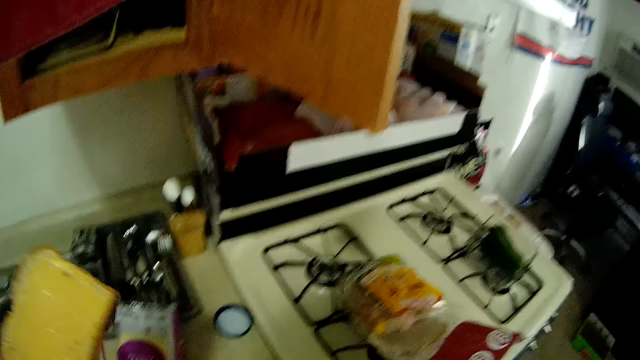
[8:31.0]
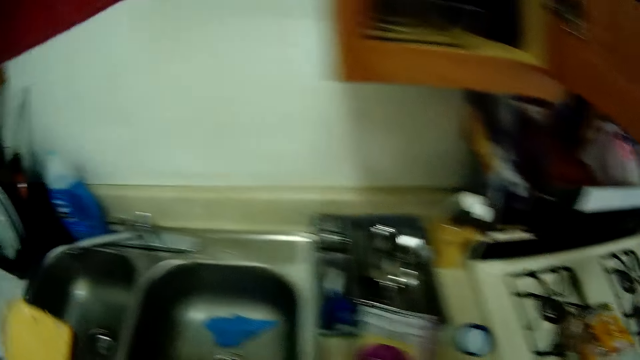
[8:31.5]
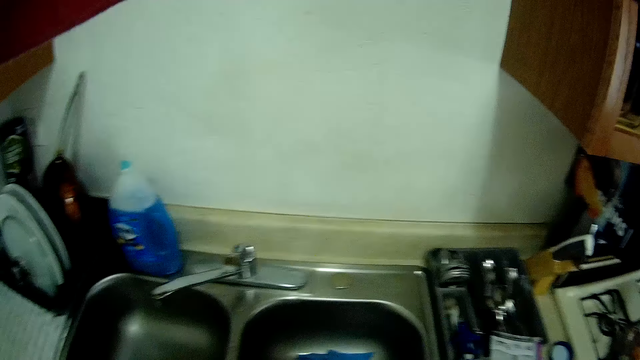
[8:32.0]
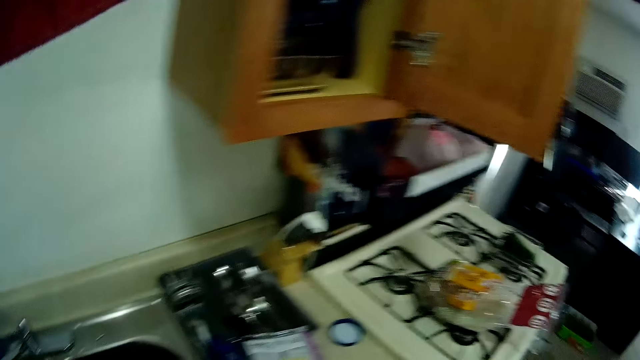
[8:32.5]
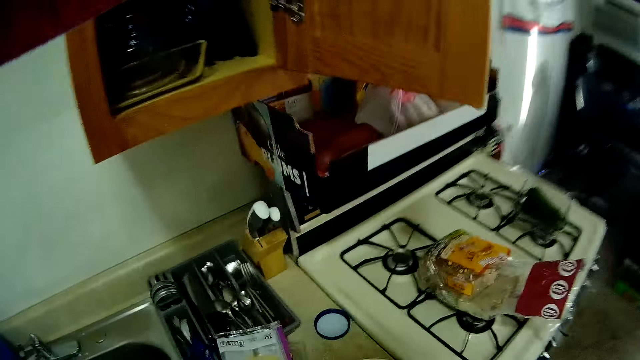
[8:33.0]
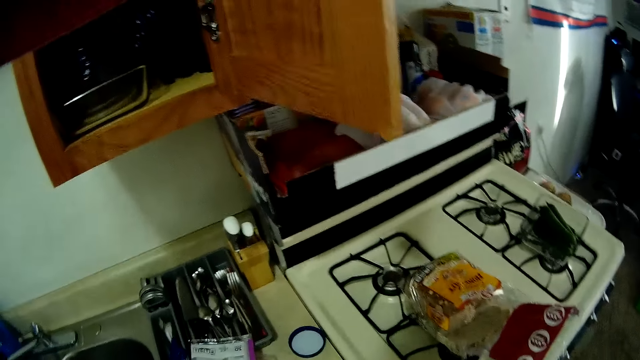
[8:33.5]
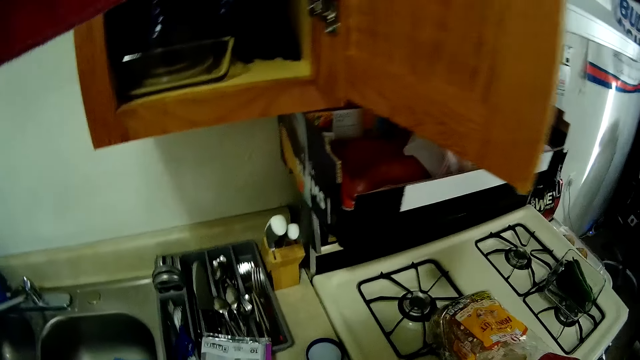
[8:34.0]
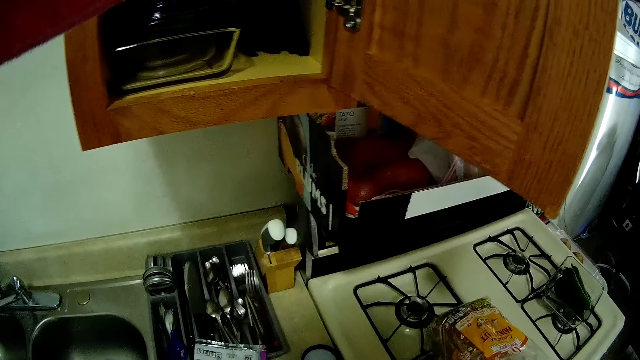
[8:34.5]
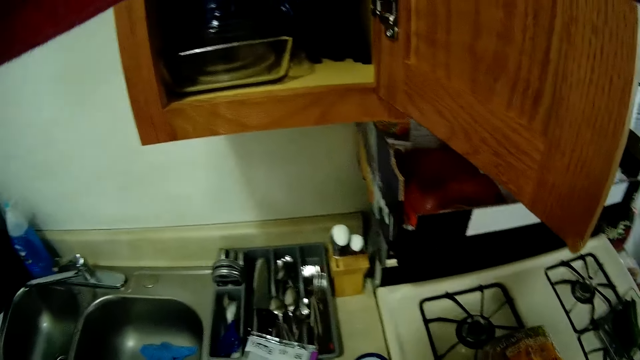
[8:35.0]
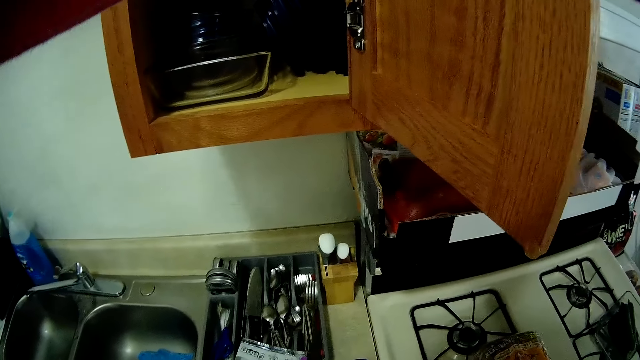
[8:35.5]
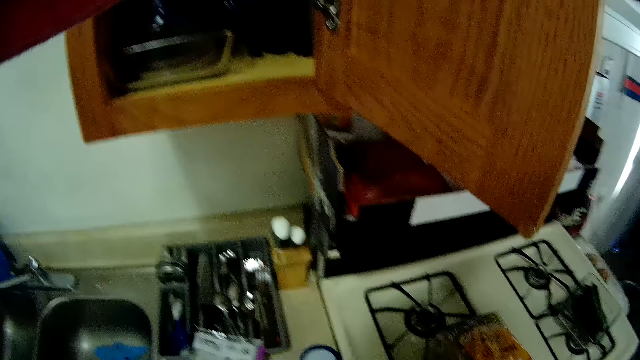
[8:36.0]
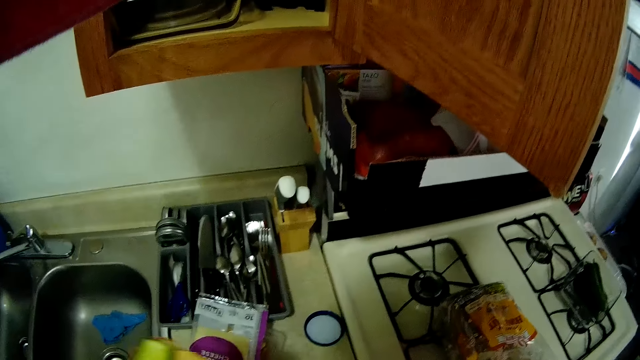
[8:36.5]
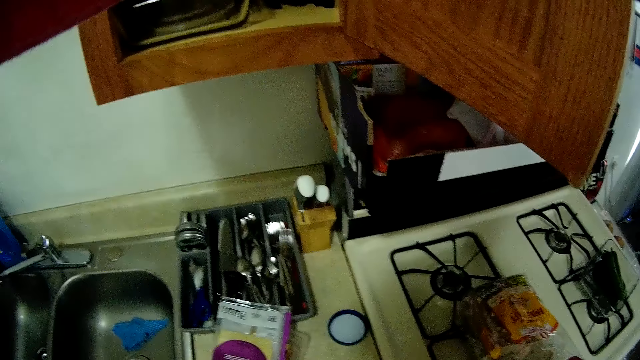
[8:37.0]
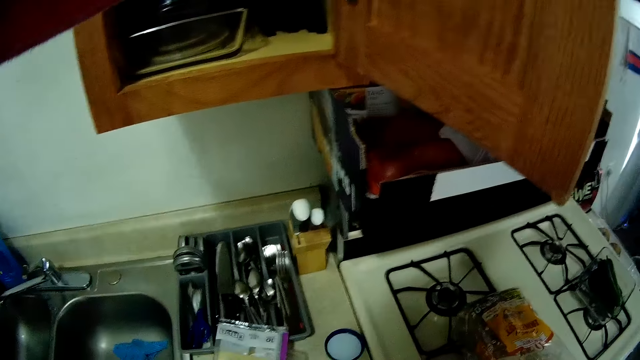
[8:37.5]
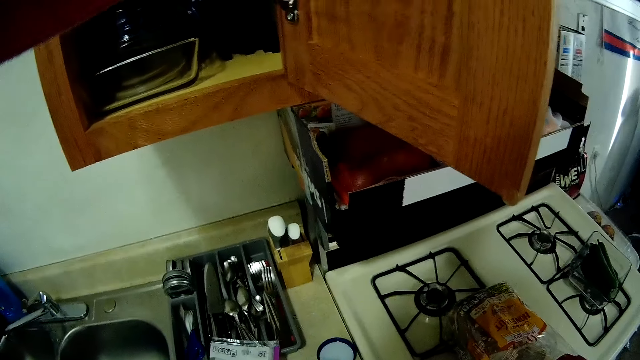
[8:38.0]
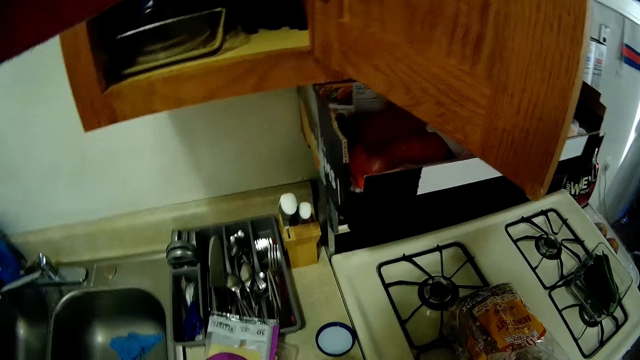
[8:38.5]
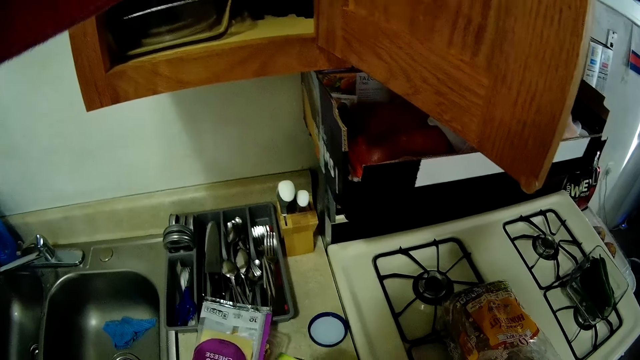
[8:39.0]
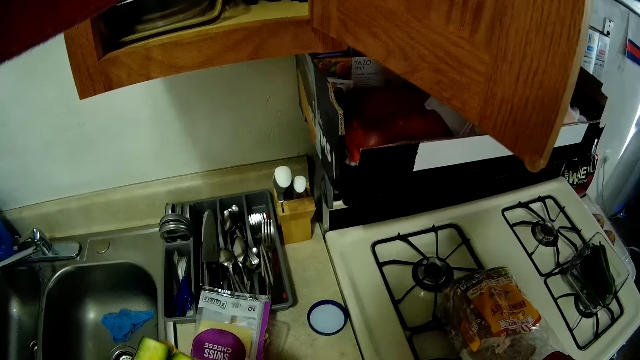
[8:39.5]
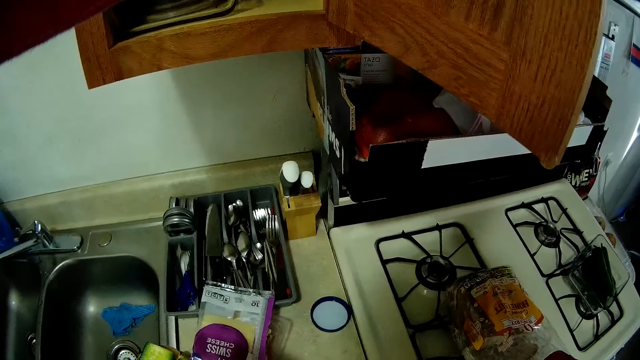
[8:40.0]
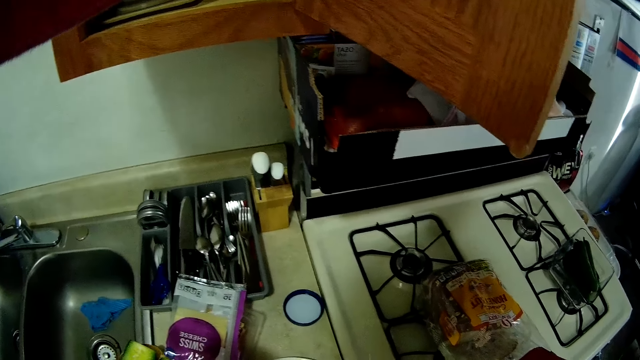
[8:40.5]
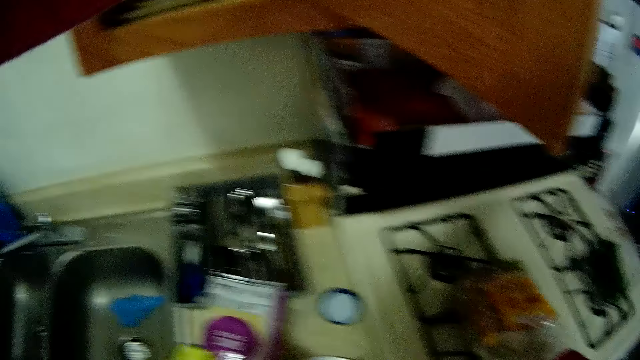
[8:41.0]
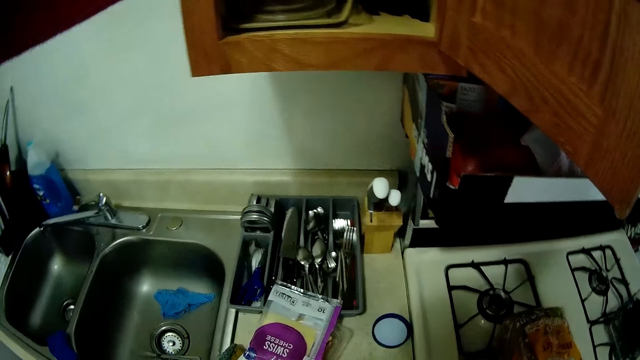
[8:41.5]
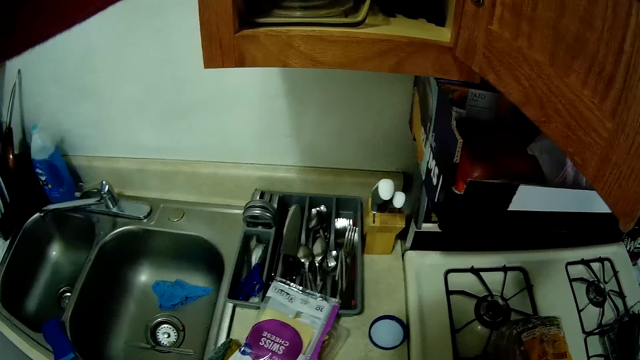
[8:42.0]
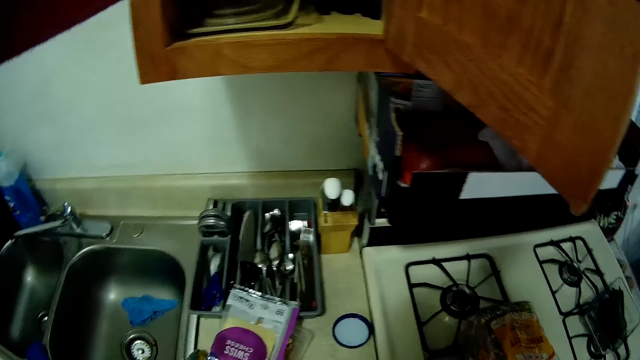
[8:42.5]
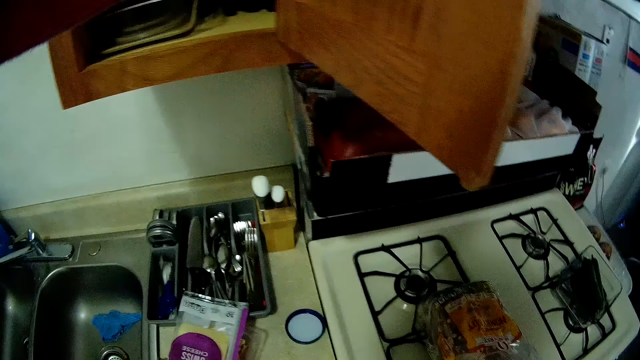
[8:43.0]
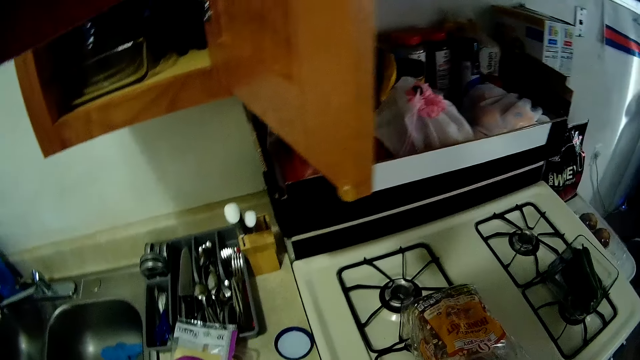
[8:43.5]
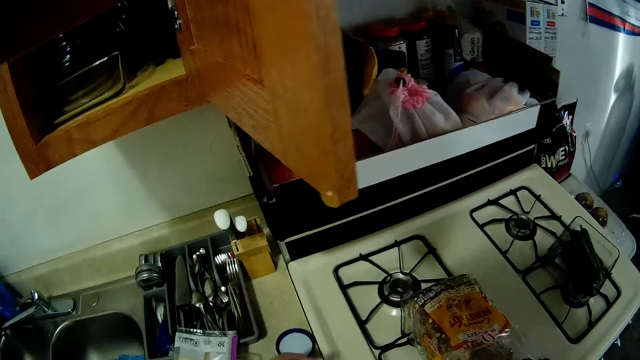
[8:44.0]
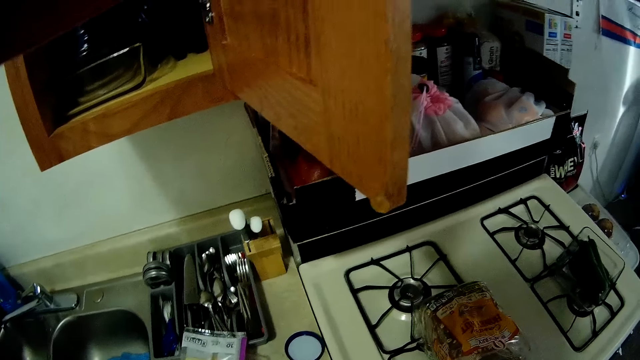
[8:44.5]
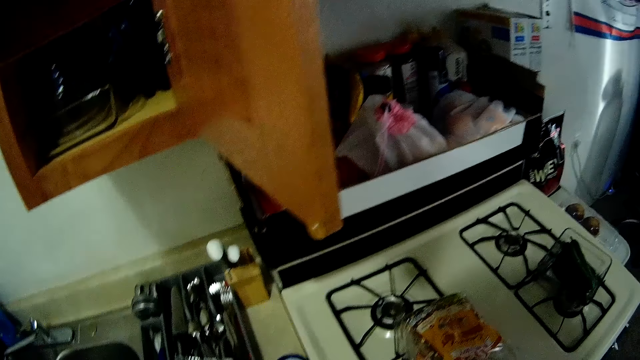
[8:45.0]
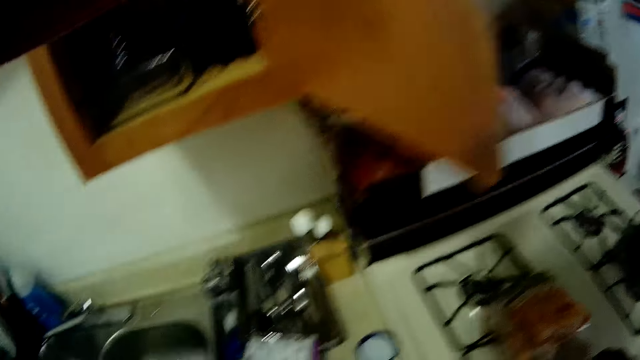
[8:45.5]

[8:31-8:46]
The camera wearer looks around. They move the bread around. They look around. They move the bread around. They look around. They hold the cucumbers. They look around.

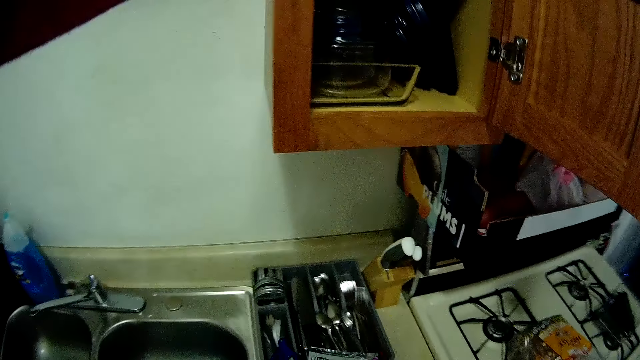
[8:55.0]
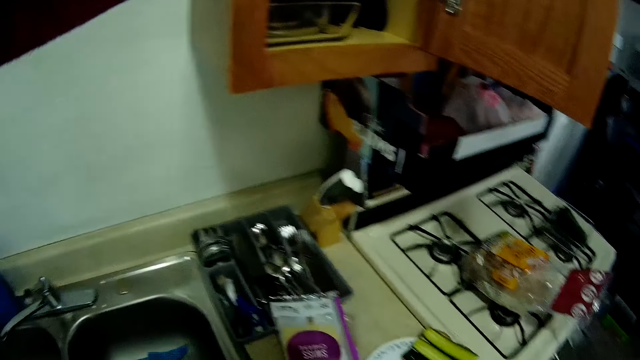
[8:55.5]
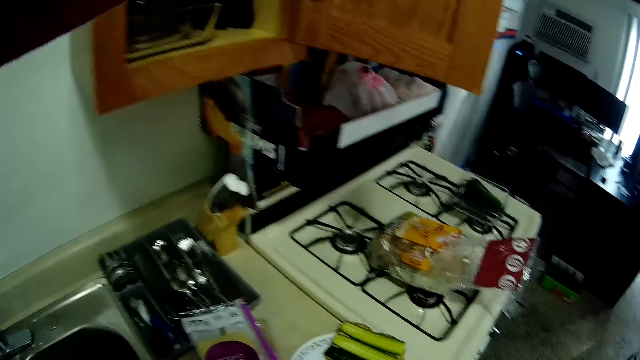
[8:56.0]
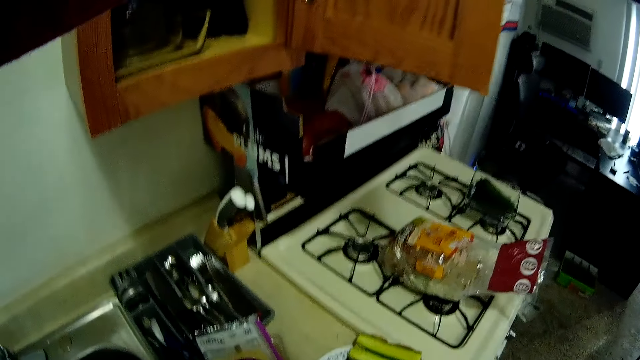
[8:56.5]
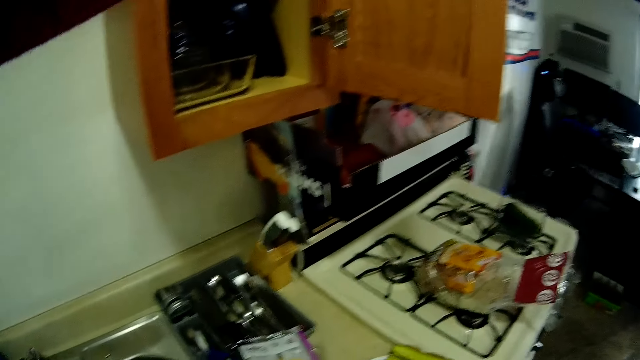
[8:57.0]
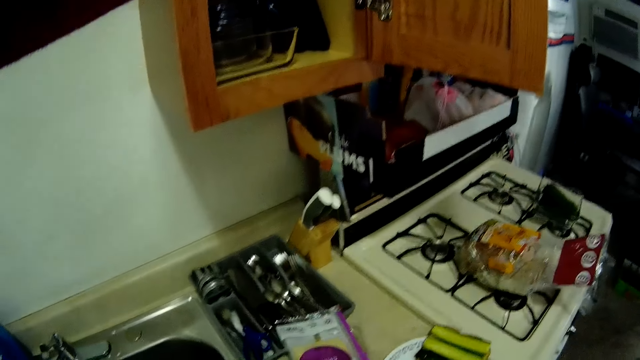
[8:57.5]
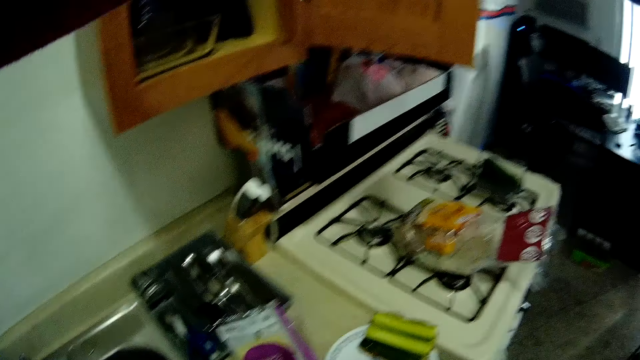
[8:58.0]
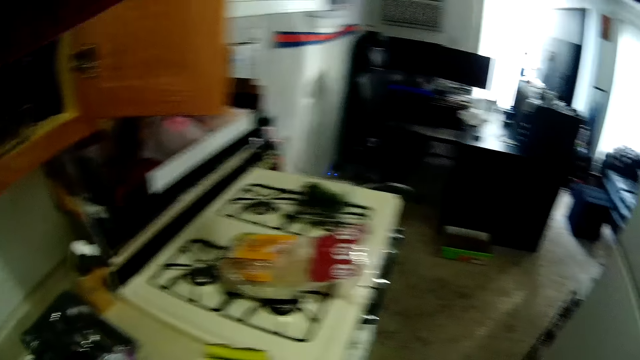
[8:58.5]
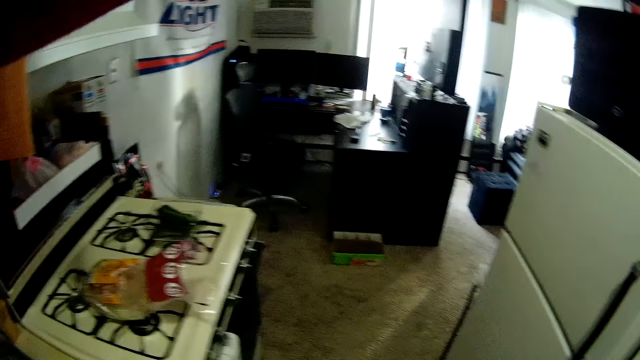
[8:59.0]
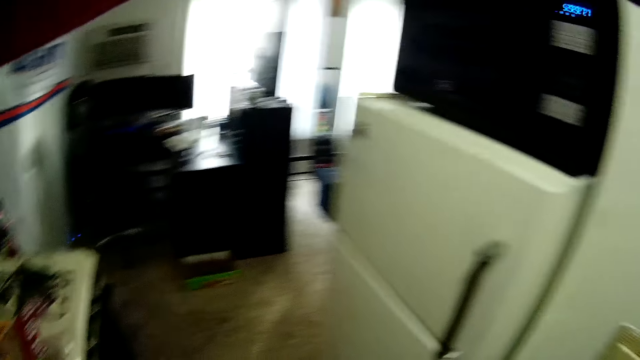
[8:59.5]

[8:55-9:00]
The camera wearer walks around.
